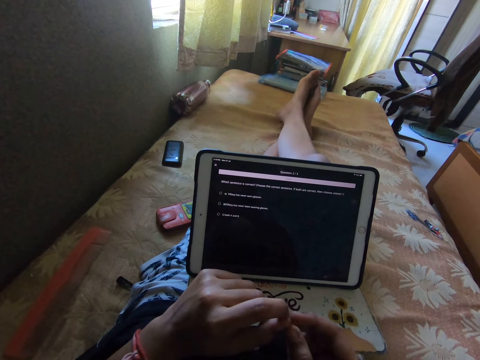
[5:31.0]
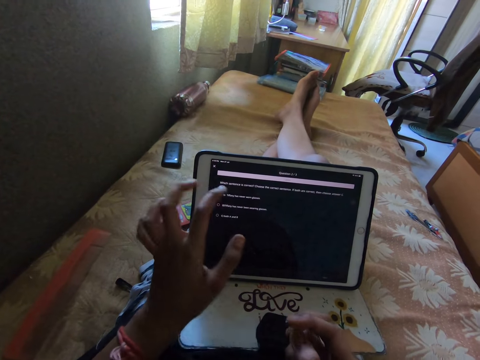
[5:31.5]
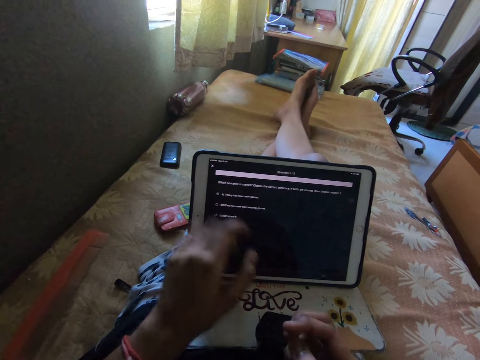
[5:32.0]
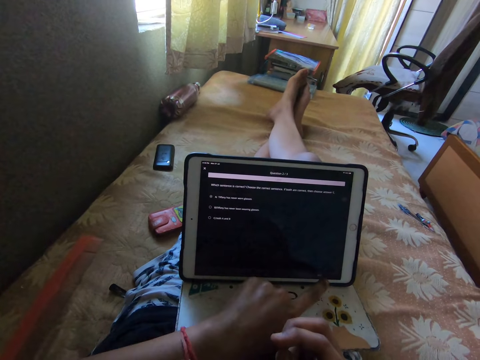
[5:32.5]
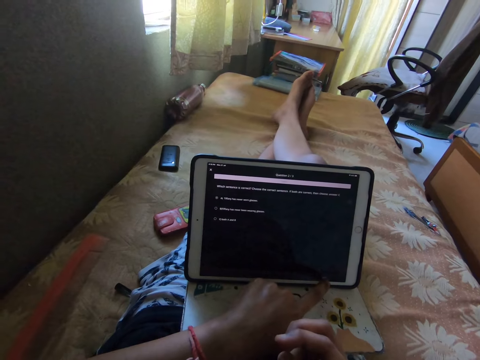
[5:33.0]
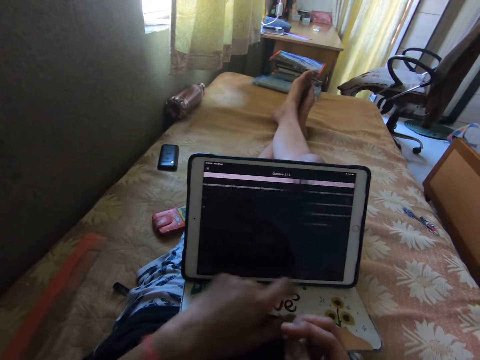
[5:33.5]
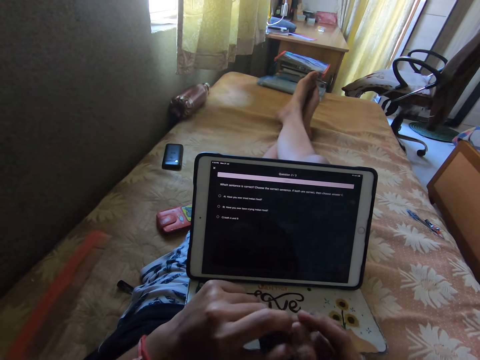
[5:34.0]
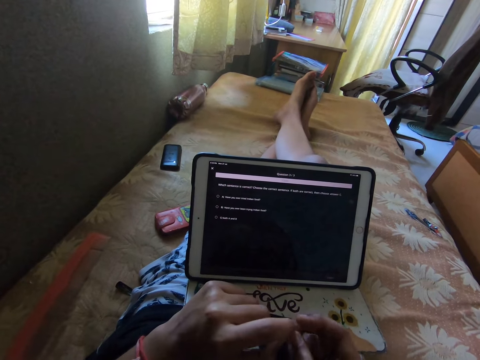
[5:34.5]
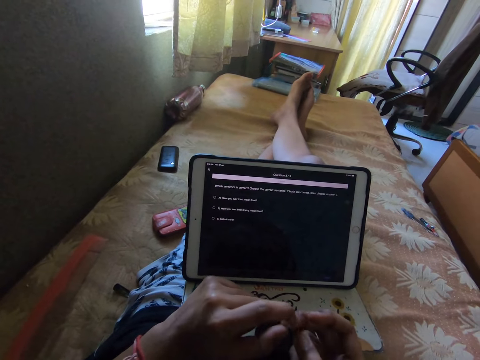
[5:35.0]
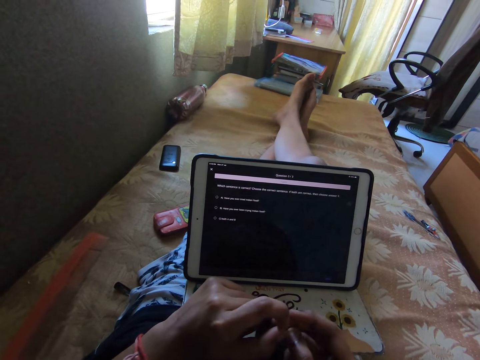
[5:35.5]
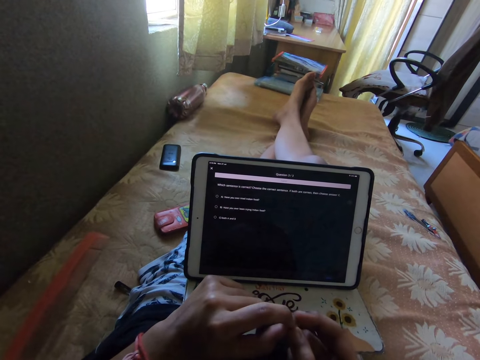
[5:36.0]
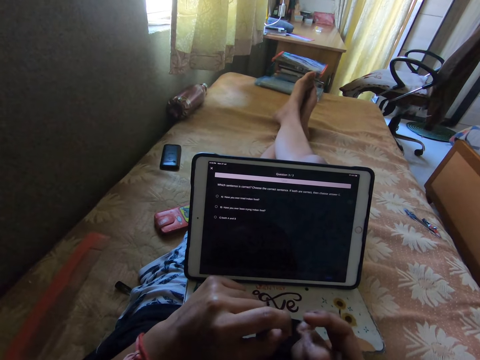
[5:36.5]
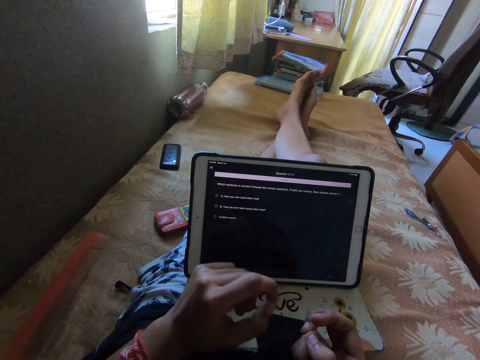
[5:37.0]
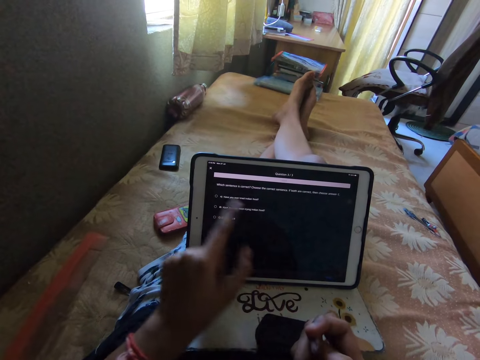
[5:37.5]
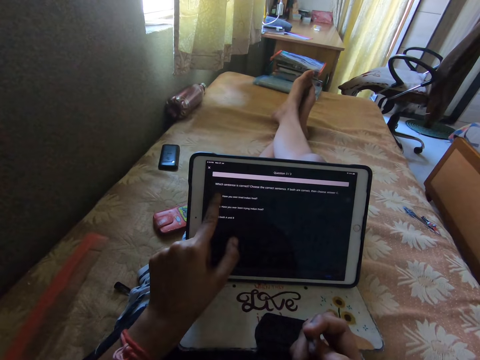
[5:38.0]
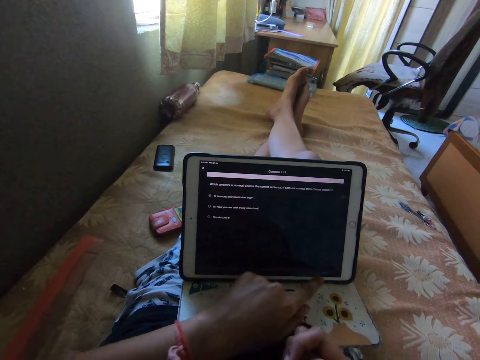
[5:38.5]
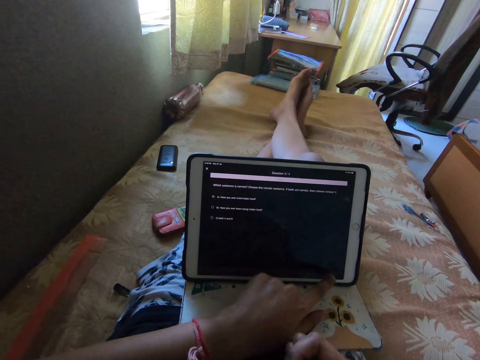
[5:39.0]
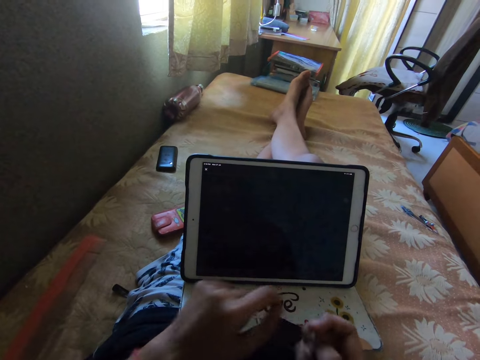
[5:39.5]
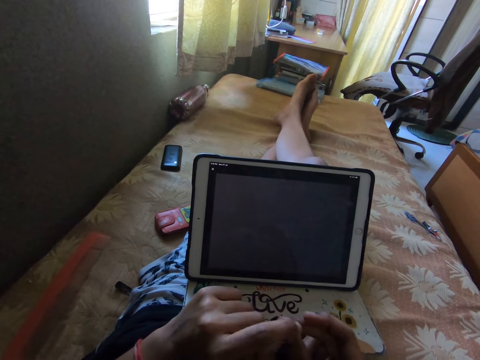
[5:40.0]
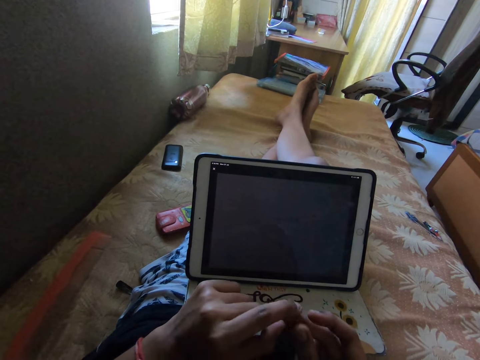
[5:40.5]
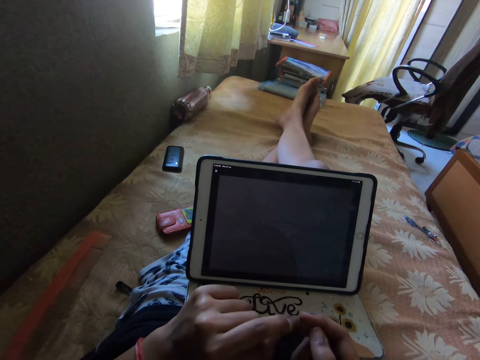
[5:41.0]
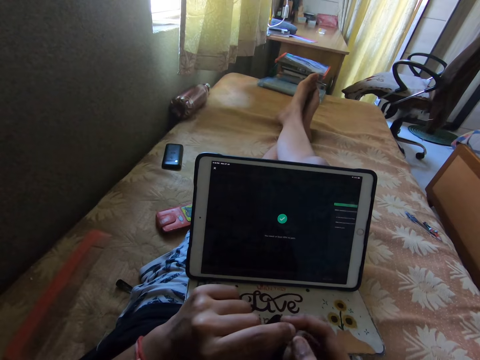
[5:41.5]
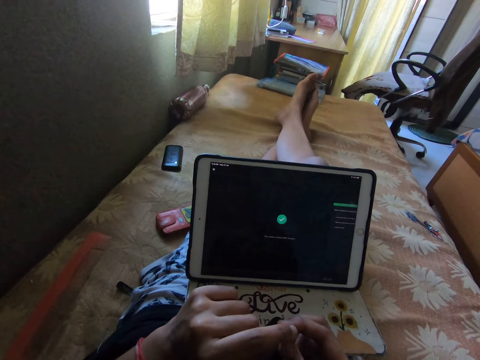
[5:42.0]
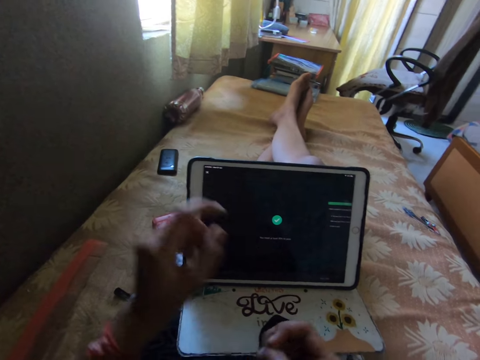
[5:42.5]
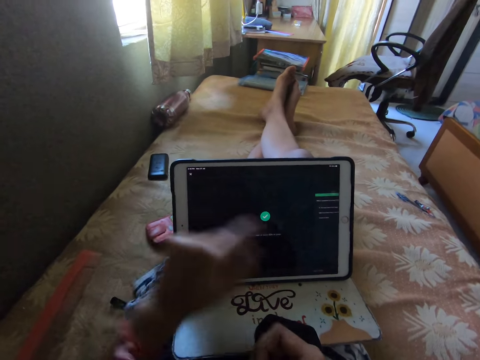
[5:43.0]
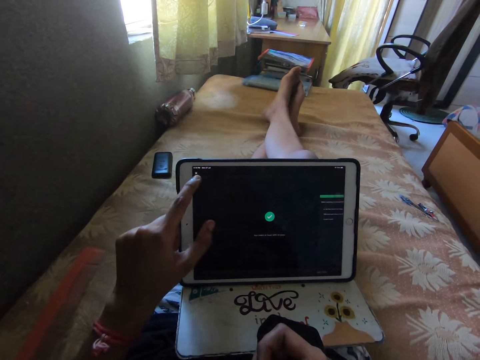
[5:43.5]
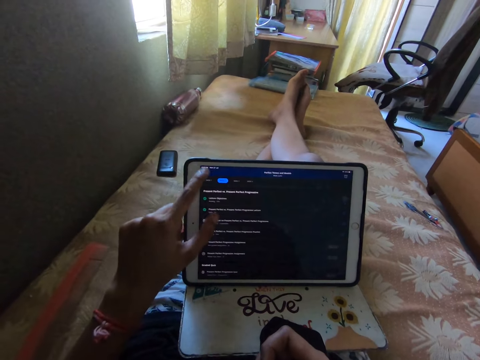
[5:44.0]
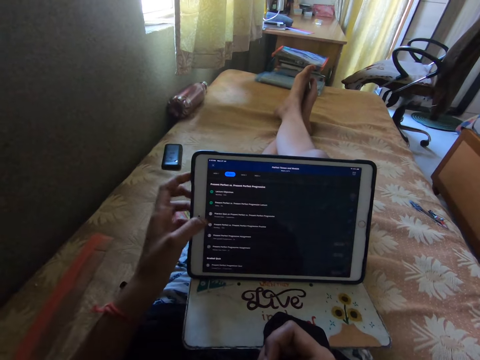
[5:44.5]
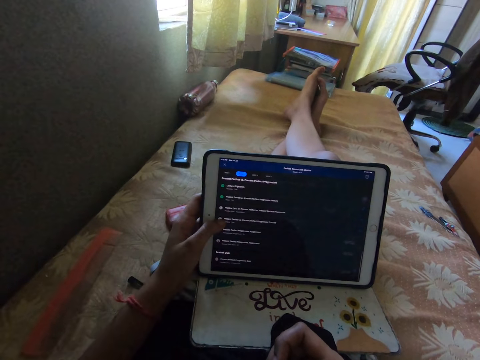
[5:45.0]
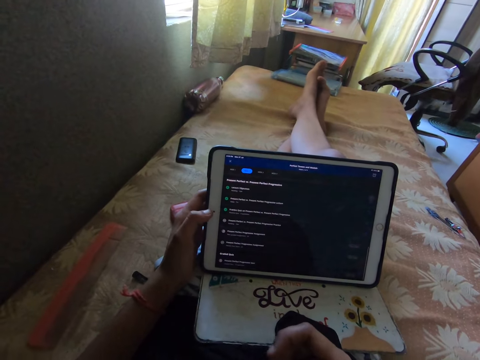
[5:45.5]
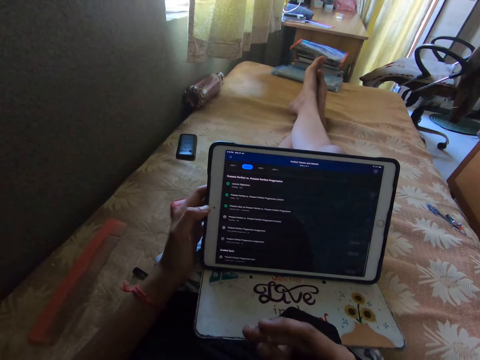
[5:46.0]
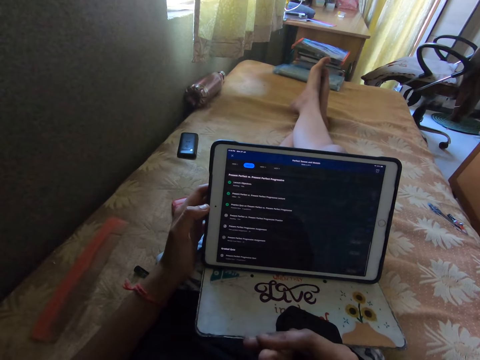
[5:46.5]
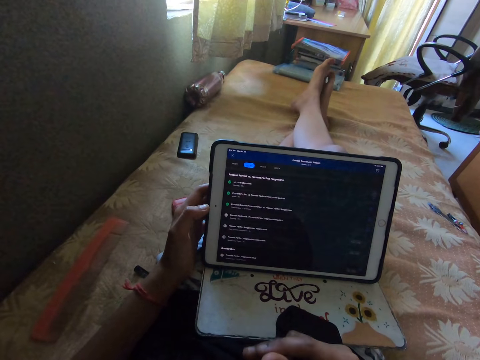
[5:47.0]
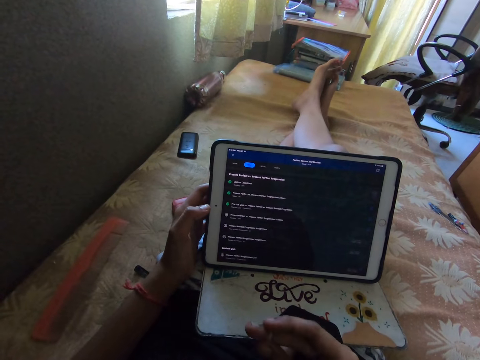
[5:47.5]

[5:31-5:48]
The camera wearer touches the screen. They tap on the iPad. They tap on the iPad again.

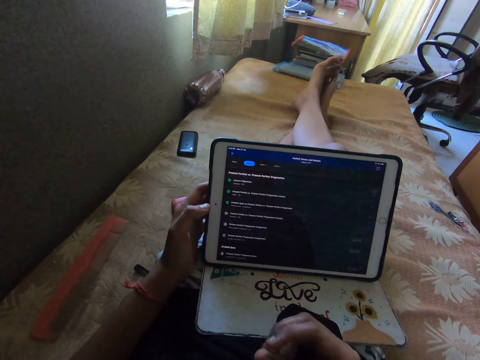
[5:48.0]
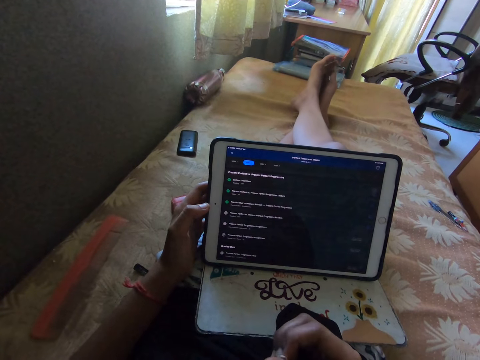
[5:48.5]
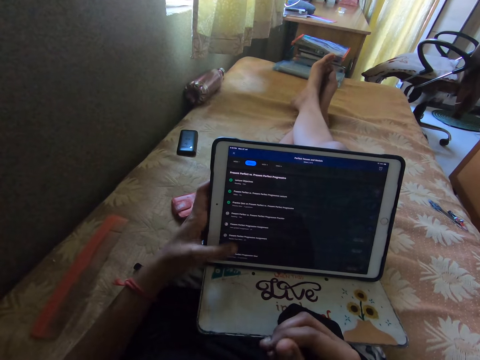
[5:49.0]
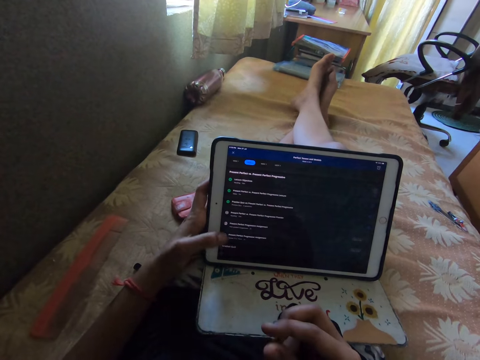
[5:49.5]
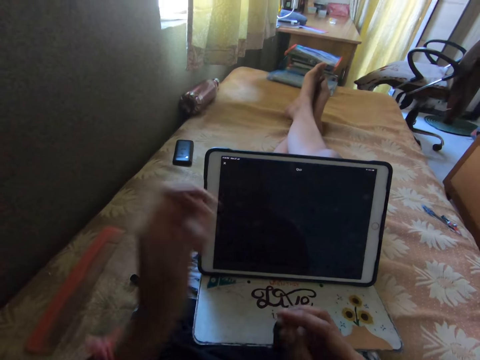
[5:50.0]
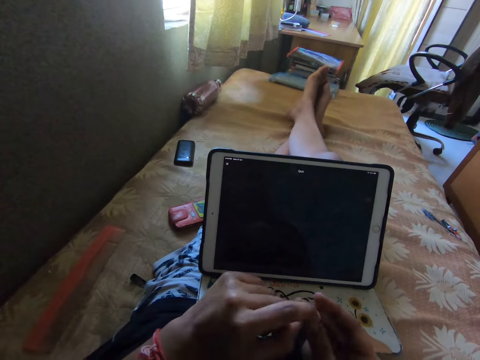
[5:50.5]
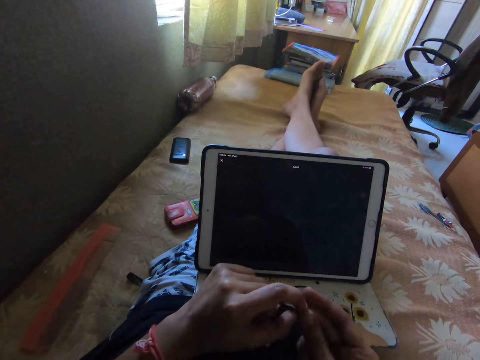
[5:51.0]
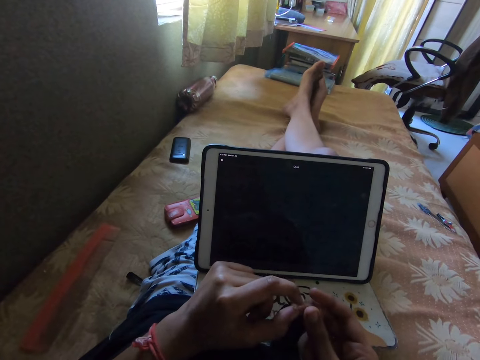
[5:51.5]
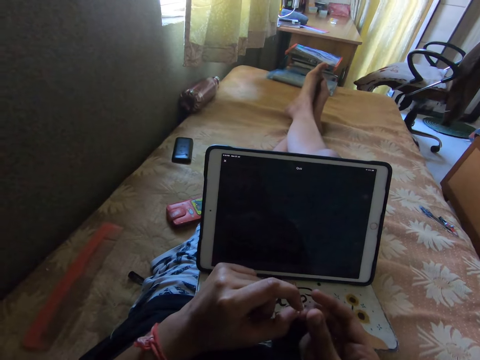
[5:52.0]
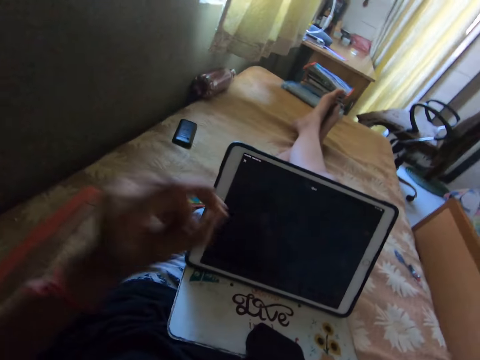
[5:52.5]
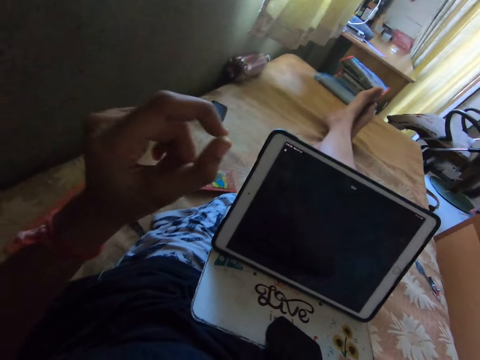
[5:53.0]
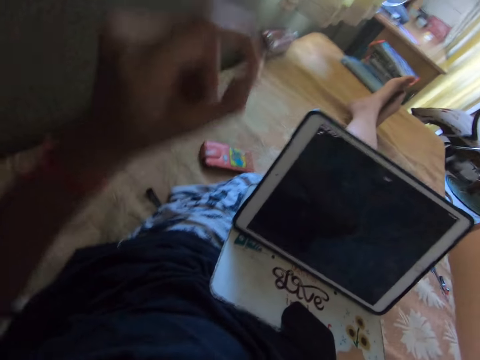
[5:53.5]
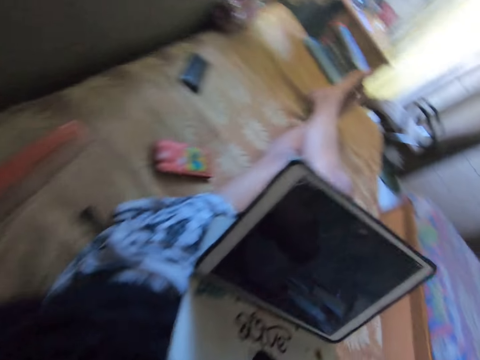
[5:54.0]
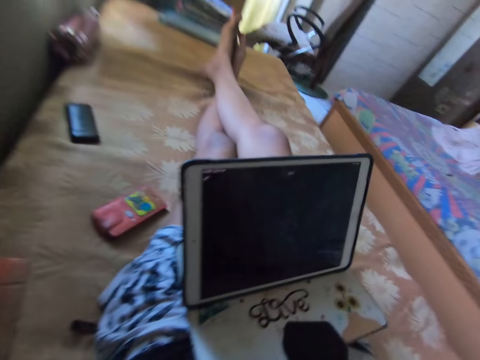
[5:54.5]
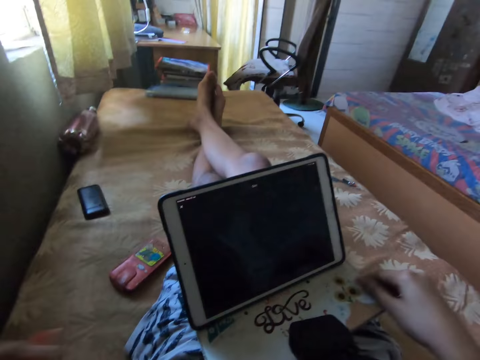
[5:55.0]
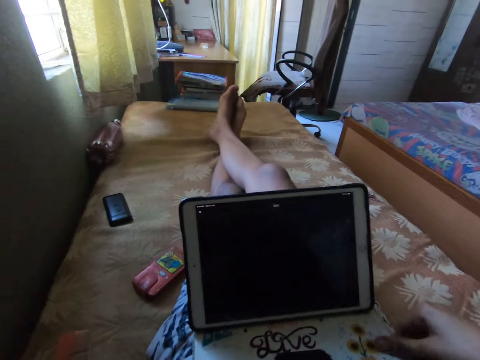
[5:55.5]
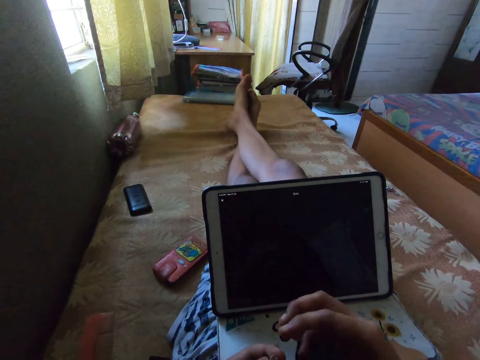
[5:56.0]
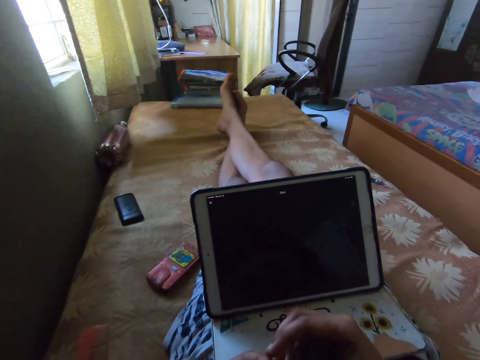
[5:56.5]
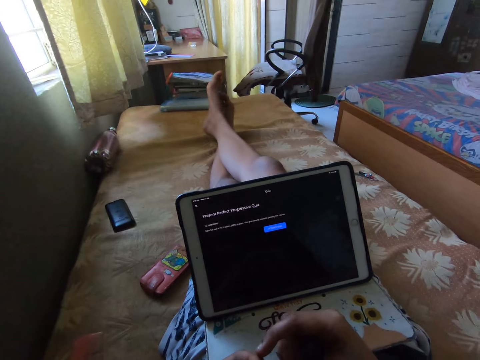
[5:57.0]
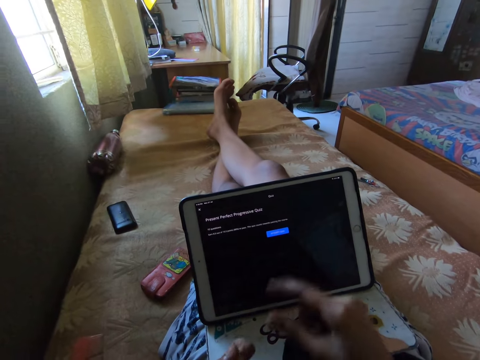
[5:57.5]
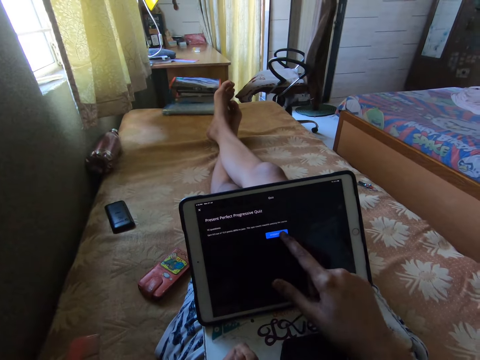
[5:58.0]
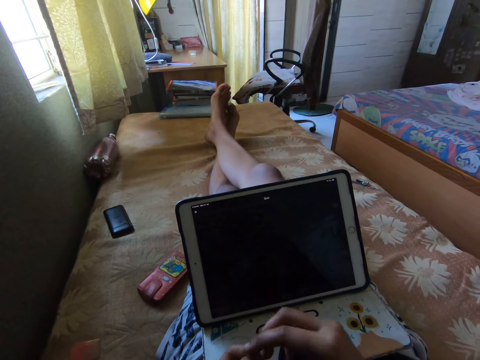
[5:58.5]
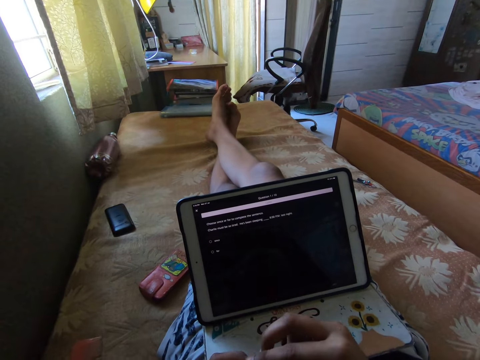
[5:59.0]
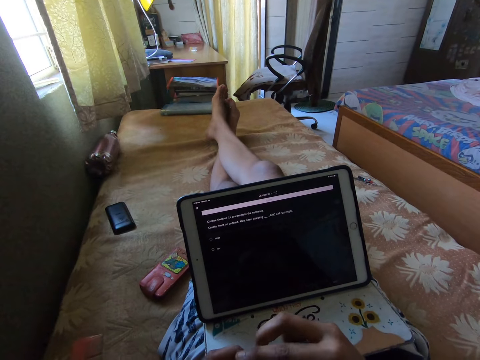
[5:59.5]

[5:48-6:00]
The camera wearer taps on the iPad. They watch a video. They raise their hands. They adjust the iPad. They adjust the camera. They twist their fingers. They tap on the iPad.
